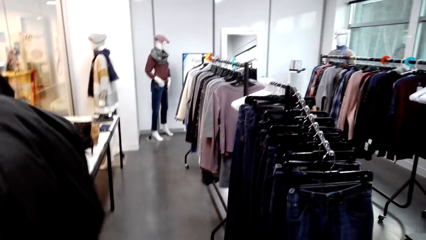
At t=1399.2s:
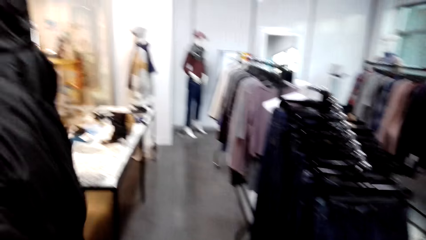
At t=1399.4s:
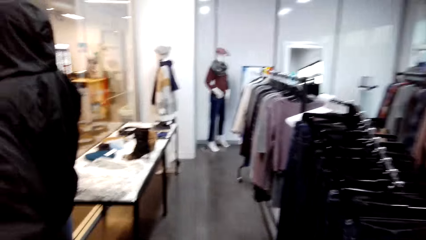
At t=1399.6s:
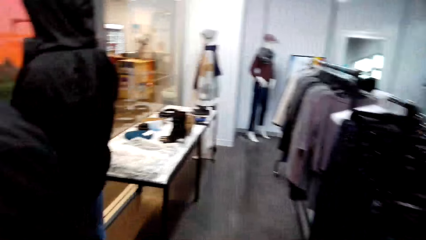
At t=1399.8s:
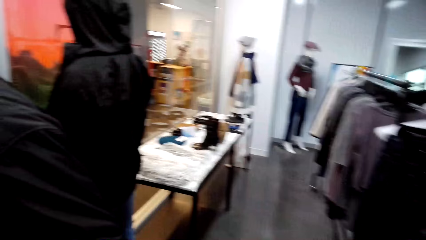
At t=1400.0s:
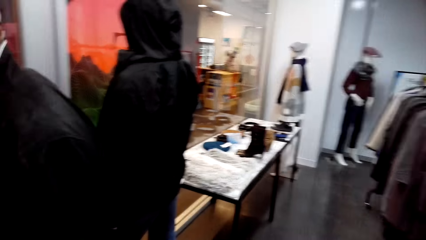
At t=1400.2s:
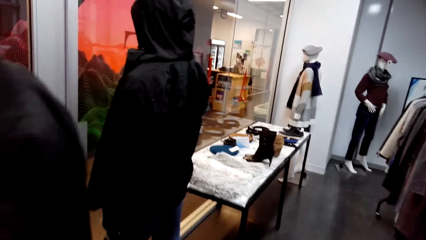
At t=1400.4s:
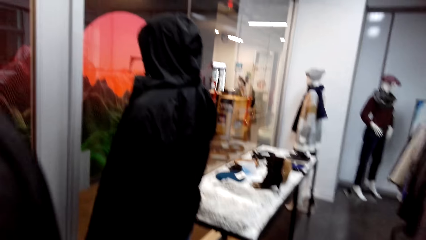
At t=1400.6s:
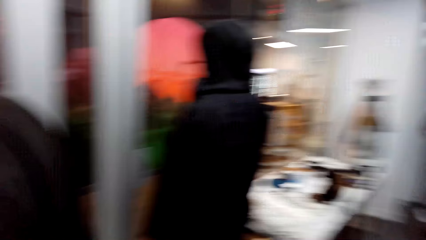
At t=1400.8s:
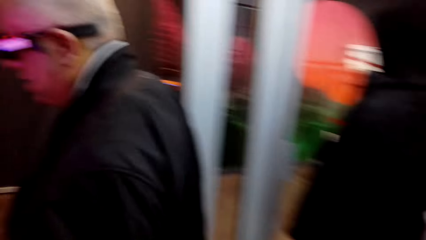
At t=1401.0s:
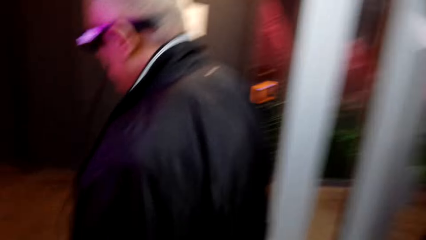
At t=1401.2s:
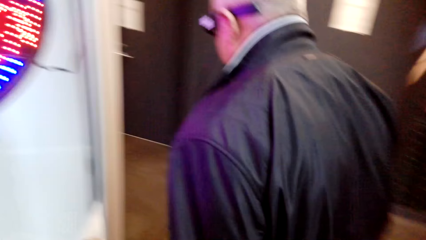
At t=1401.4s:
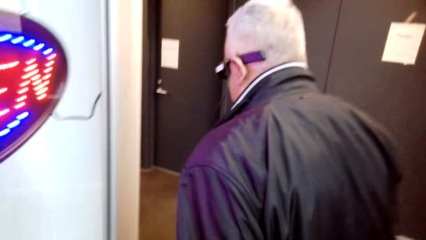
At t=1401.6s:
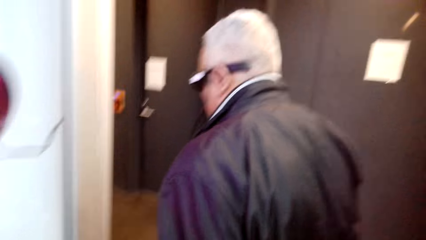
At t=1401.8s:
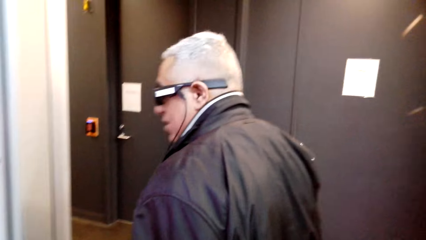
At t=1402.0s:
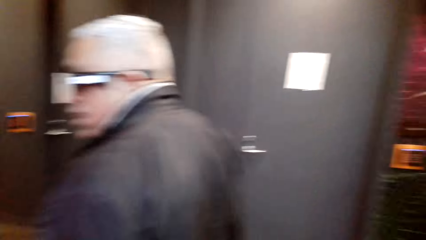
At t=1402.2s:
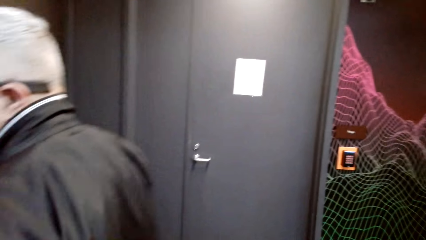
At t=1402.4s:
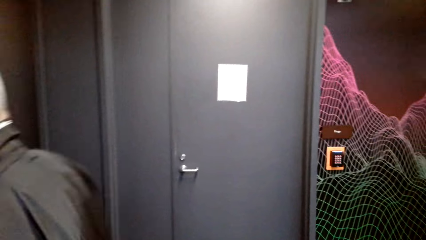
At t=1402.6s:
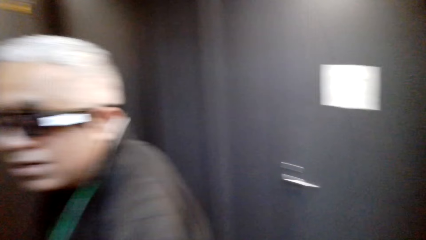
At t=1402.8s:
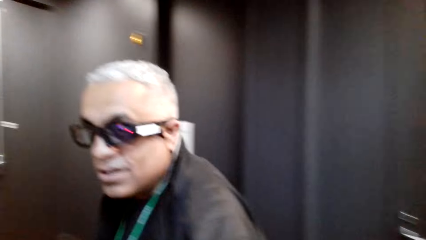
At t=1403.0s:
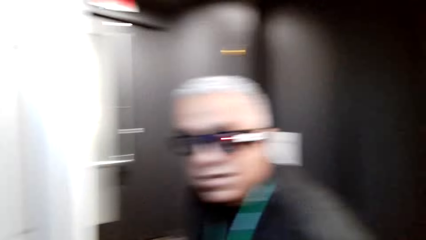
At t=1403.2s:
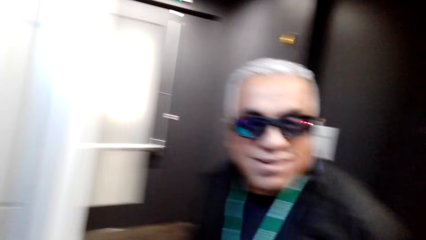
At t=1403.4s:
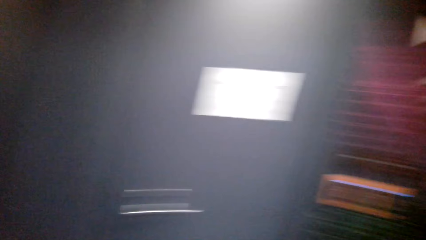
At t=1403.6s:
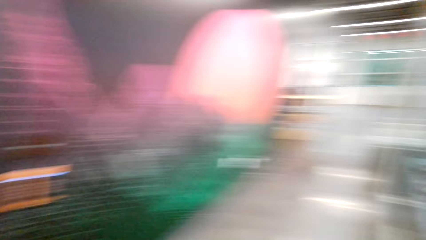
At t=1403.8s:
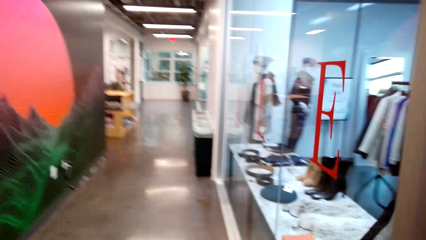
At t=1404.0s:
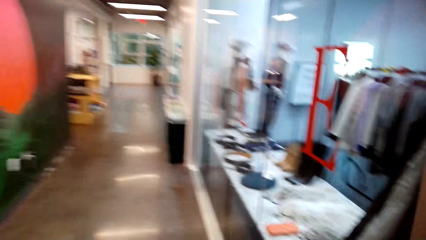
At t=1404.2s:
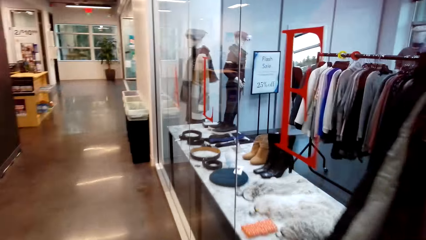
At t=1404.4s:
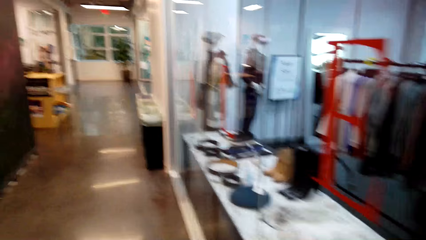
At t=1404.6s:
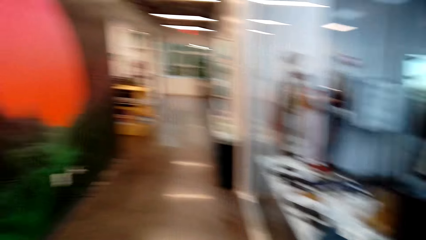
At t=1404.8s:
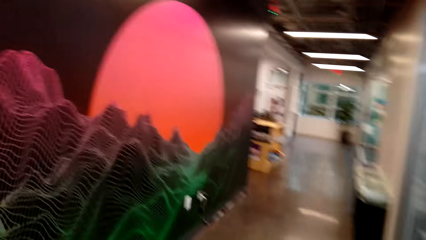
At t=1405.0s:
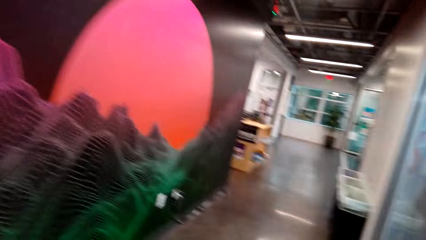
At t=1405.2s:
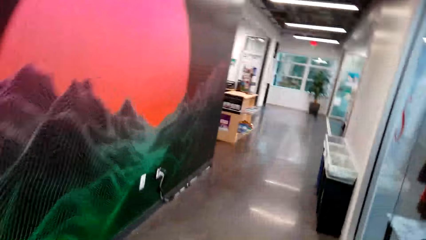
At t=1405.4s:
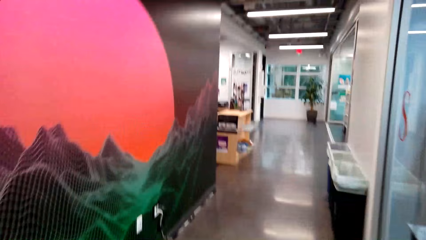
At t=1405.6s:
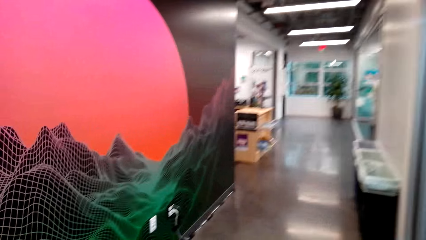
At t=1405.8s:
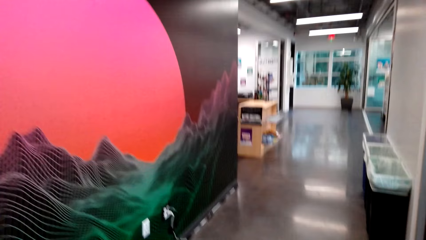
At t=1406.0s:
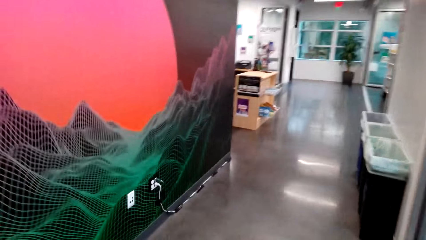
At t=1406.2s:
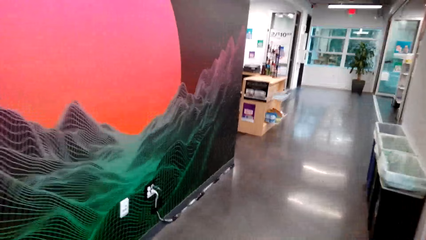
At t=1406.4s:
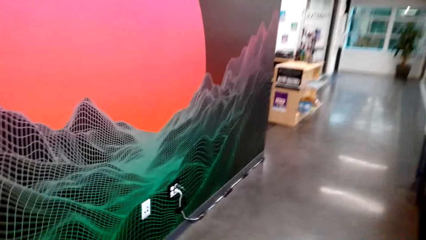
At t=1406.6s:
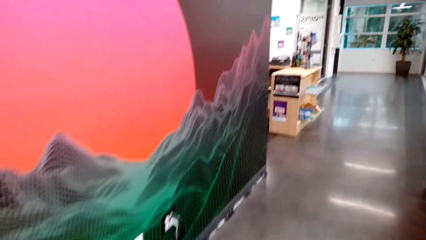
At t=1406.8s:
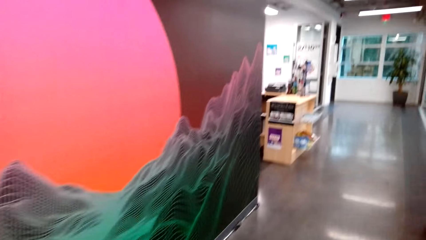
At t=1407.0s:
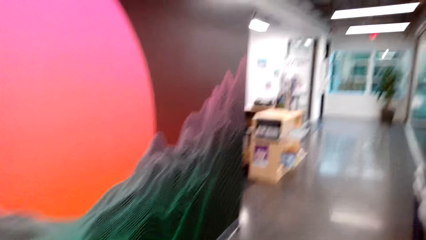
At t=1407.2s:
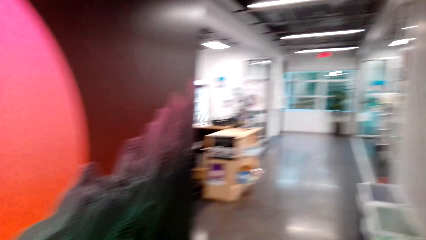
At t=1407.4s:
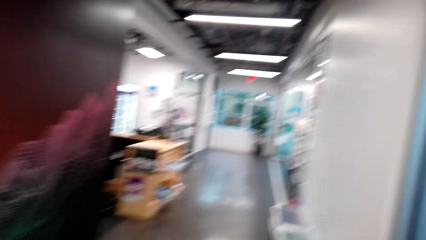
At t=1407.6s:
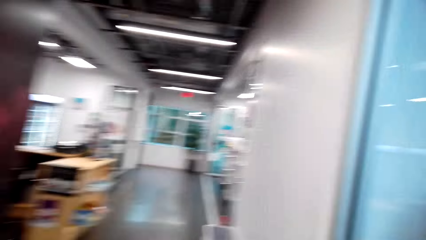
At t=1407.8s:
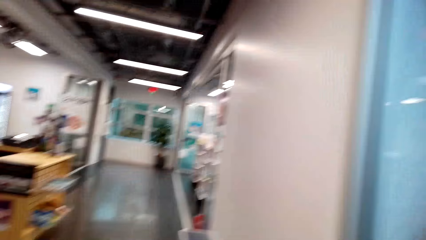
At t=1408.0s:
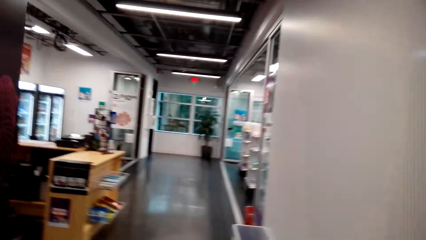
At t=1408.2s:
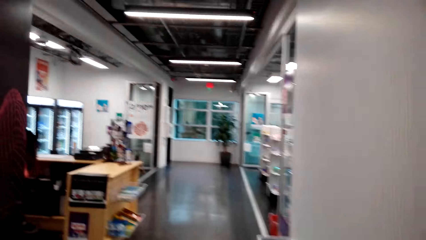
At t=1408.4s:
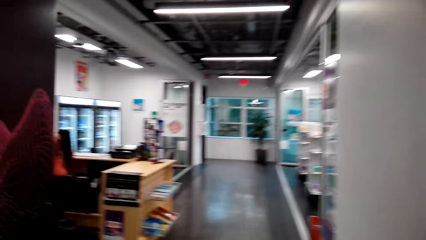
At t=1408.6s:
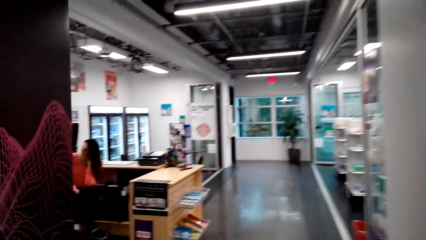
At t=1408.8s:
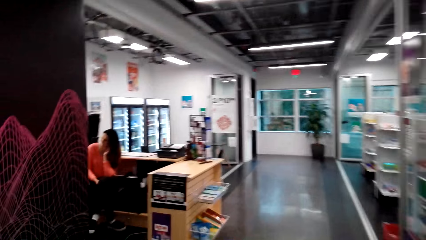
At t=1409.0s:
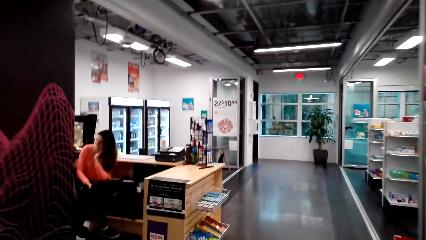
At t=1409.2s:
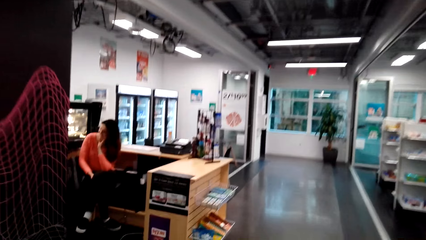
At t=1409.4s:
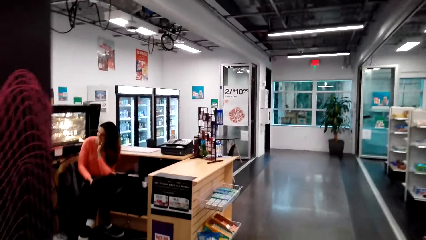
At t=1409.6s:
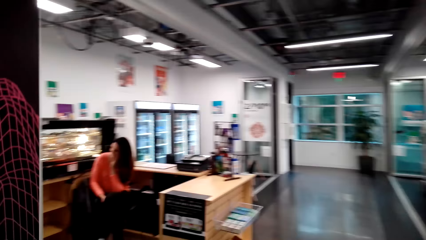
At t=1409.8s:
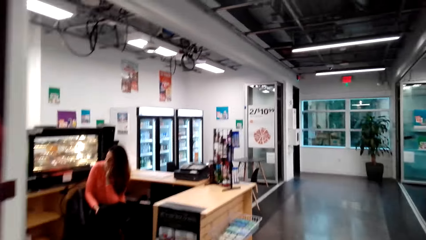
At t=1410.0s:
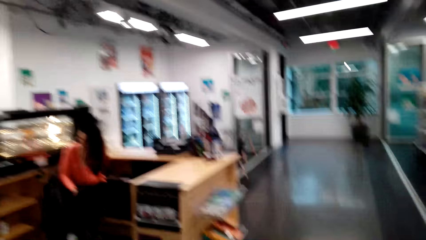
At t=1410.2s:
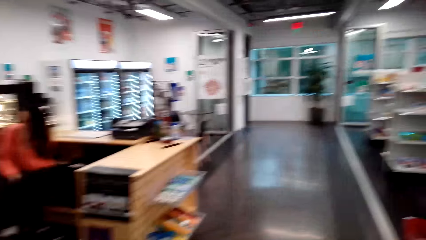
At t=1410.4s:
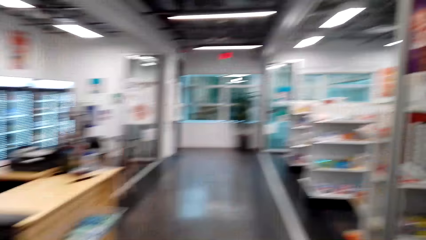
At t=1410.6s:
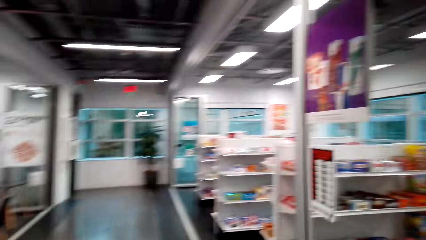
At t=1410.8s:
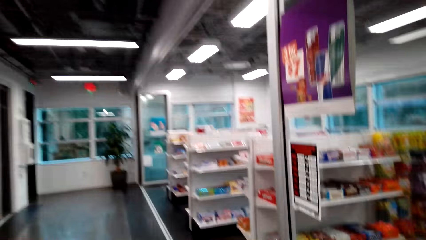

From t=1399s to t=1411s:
A man opens the door, walks out of the door. The man talks to the camera wearer. The camera wearer walks around the boutique.

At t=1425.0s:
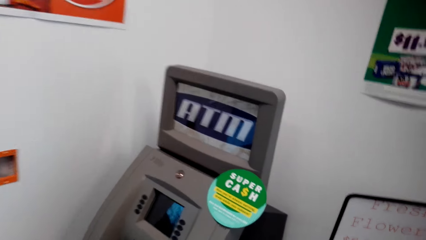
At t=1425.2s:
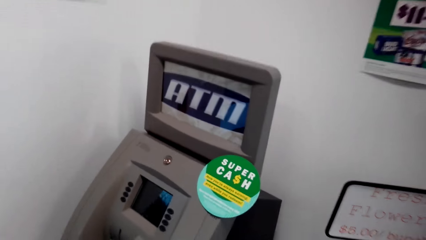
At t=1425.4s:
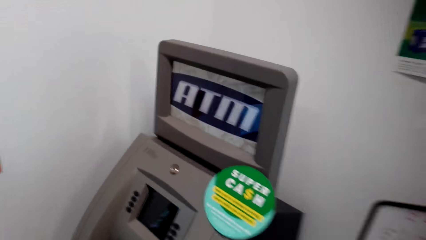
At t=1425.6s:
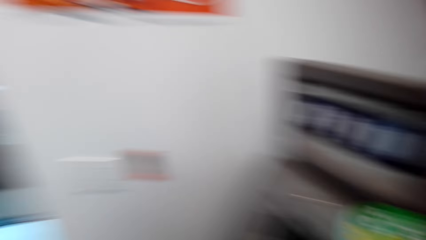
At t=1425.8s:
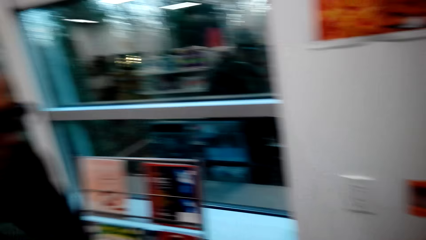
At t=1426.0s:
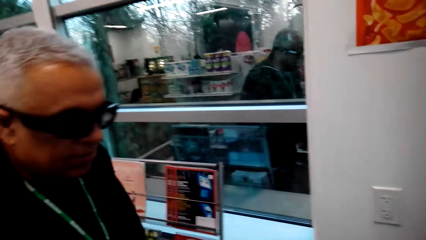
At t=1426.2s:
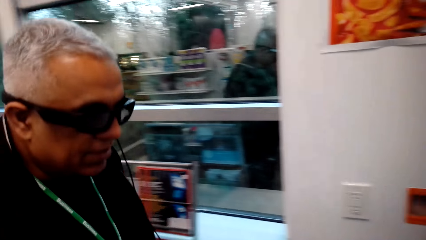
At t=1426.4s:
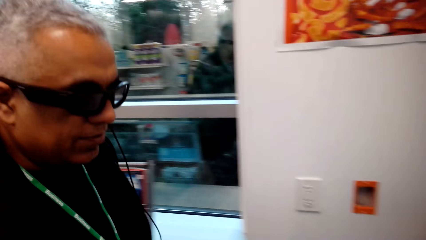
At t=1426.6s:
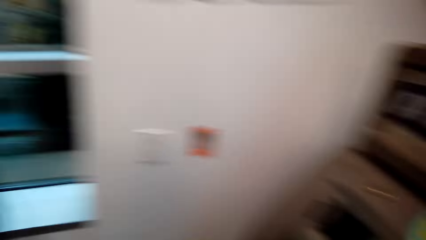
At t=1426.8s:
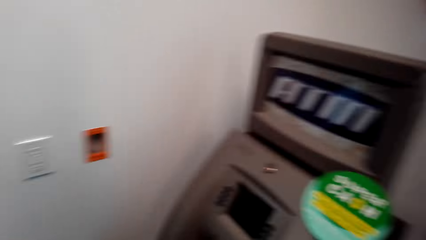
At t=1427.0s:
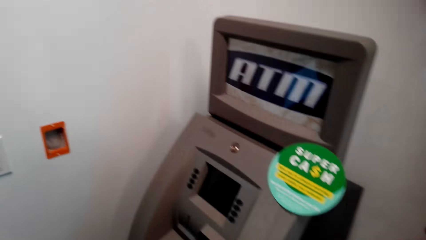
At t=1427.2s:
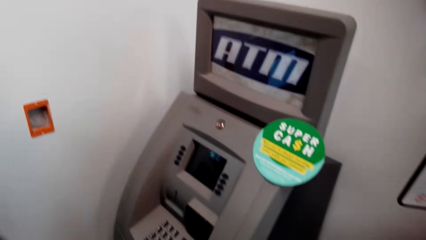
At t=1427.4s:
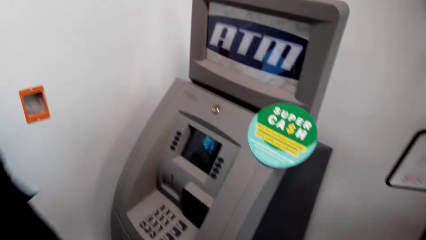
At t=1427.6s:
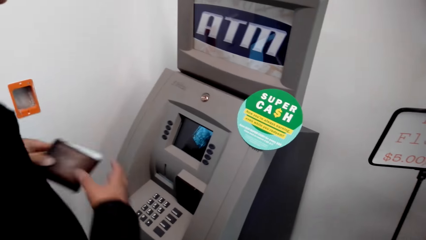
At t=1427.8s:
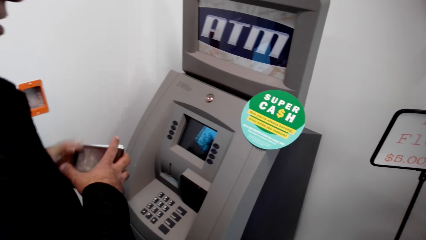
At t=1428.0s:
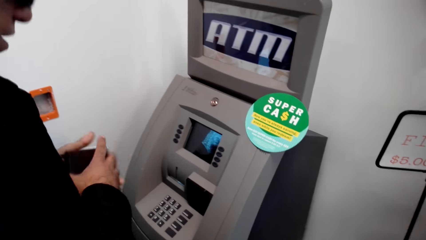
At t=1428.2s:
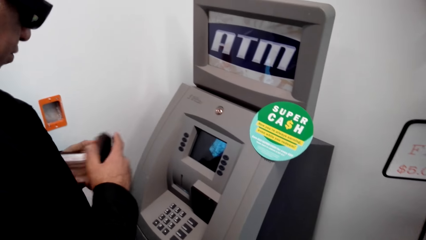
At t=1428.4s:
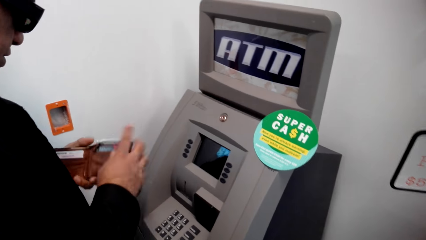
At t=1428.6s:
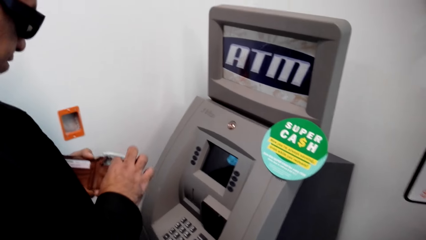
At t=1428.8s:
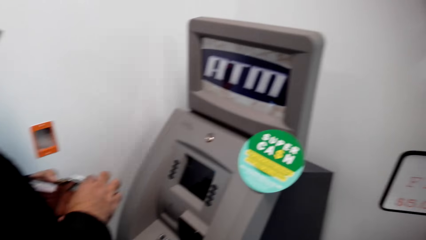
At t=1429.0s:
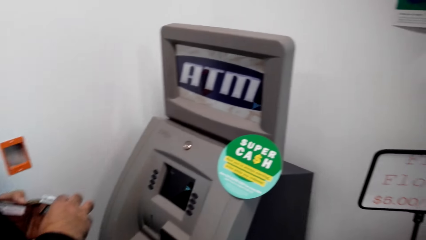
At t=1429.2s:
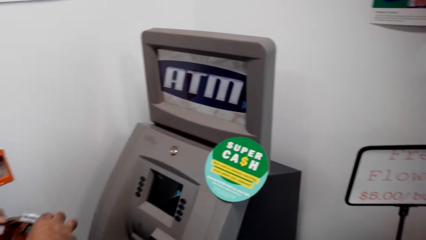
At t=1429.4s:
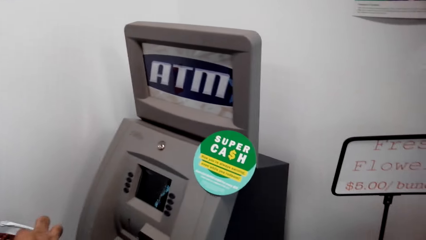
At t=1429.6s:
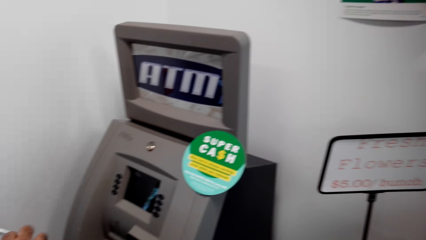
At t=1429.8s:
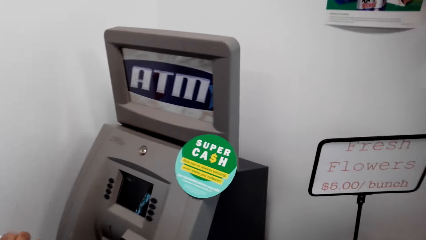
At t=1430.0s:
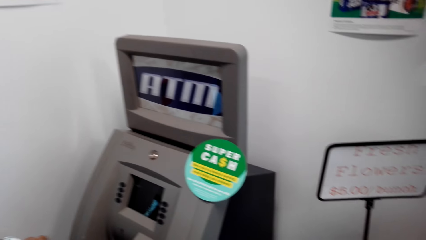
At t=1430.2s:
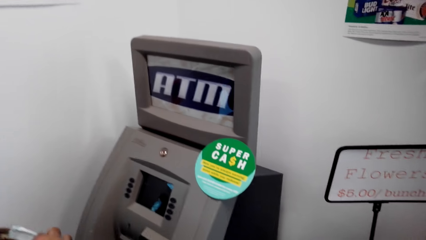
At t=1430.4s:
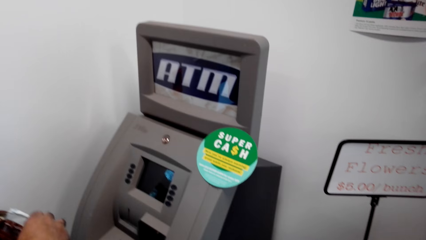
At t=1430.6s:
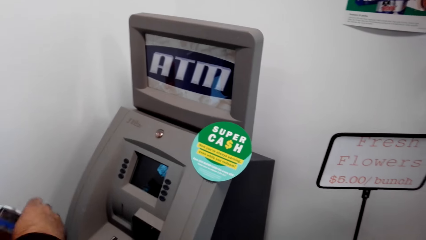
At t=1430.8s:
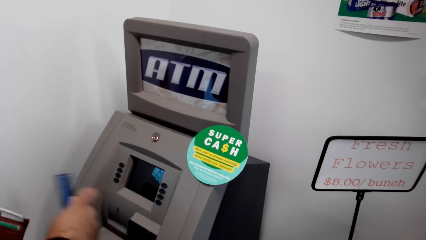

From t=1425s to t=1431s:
A man talks to the camera wearer. The camera wearer walks around the boutique. The man holds the wallet.
